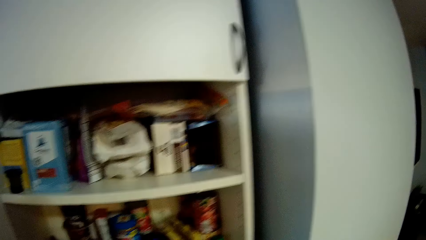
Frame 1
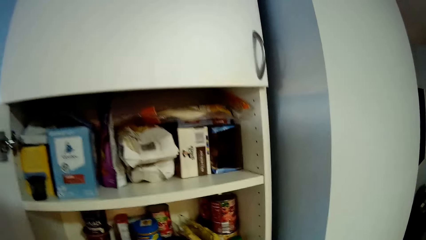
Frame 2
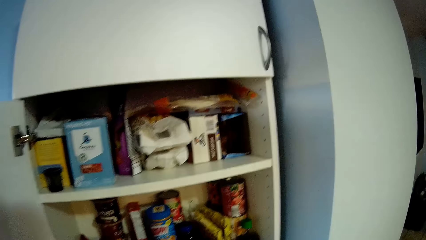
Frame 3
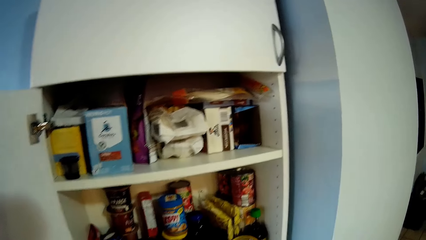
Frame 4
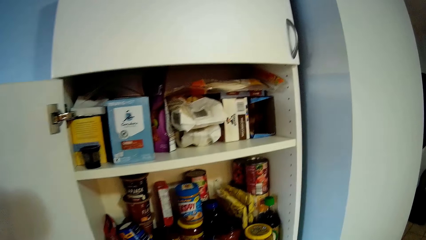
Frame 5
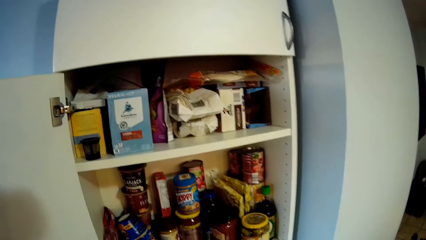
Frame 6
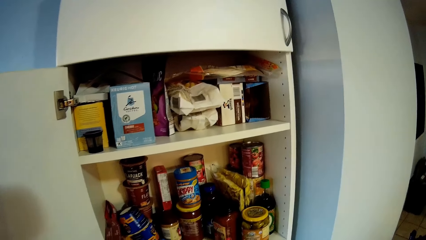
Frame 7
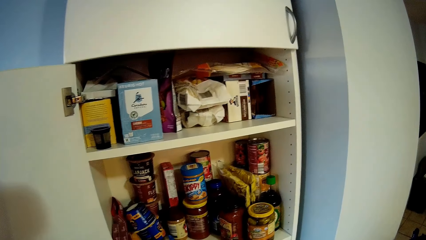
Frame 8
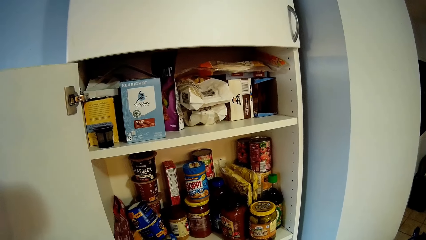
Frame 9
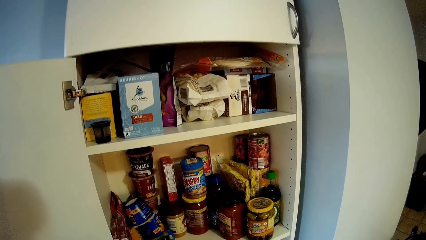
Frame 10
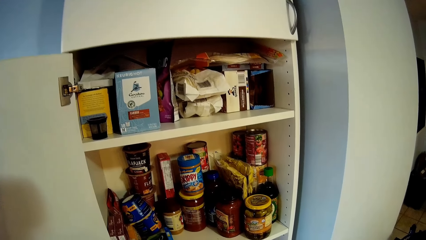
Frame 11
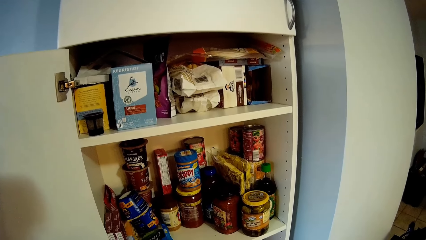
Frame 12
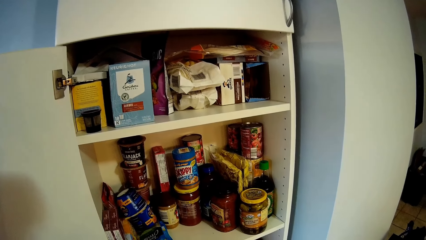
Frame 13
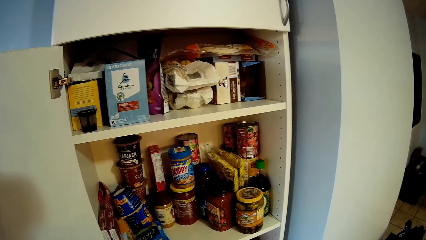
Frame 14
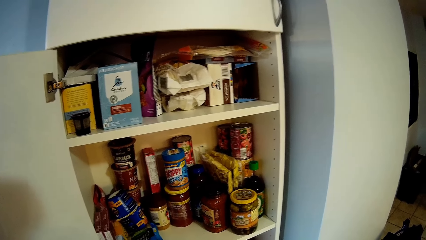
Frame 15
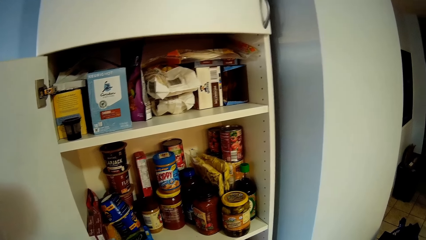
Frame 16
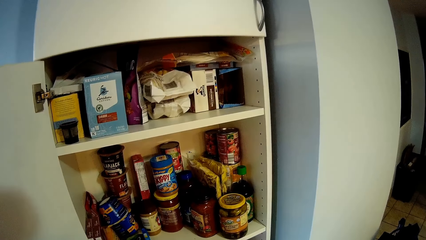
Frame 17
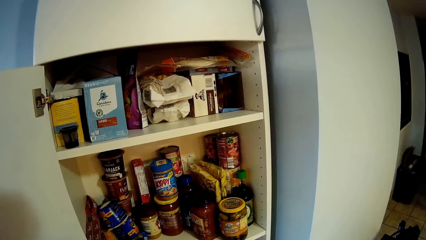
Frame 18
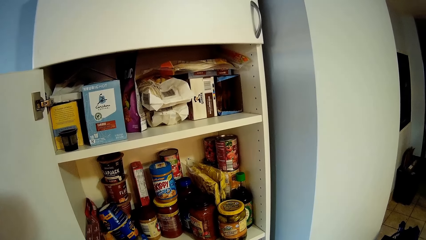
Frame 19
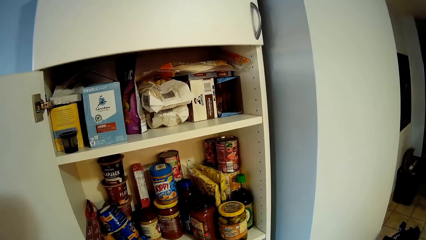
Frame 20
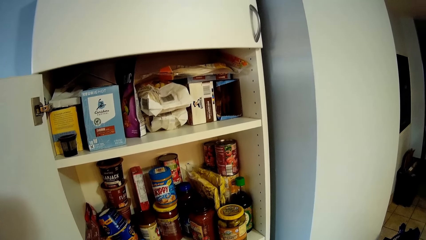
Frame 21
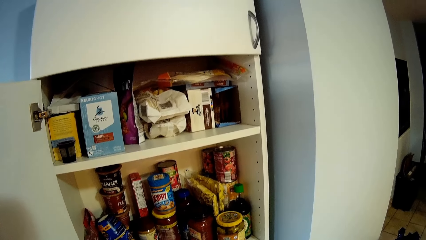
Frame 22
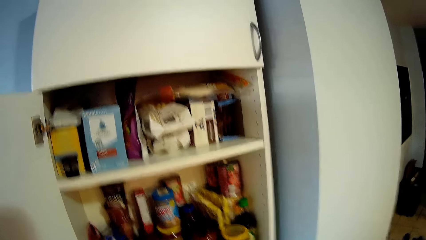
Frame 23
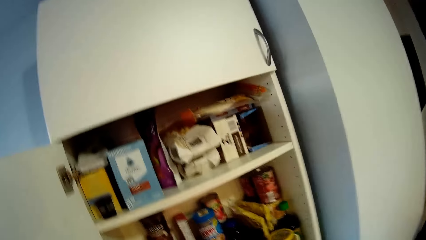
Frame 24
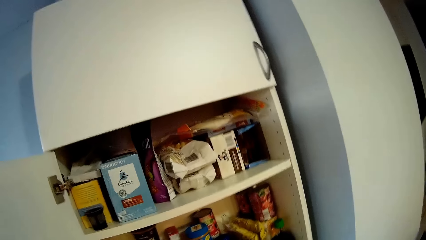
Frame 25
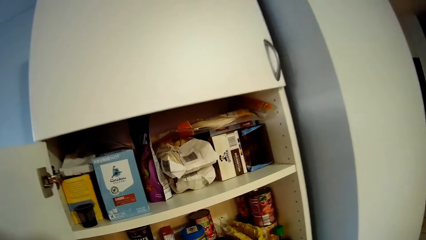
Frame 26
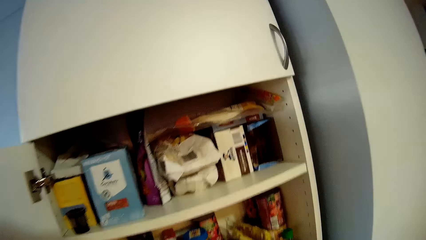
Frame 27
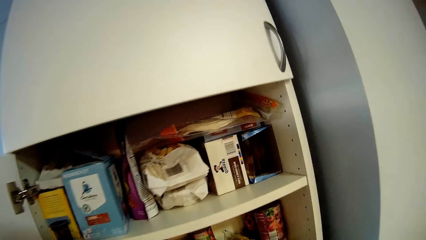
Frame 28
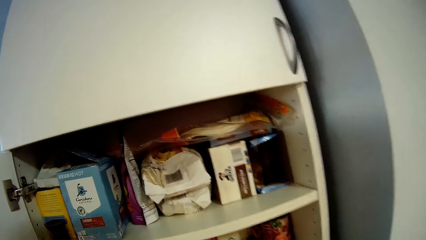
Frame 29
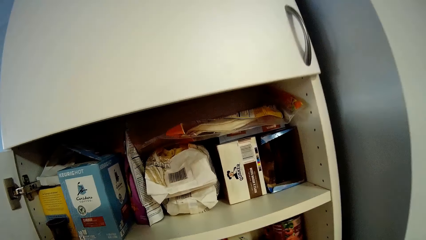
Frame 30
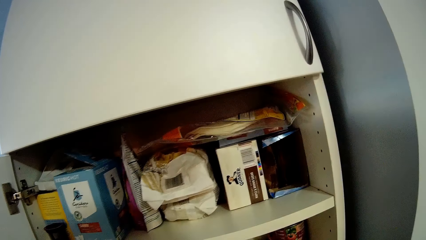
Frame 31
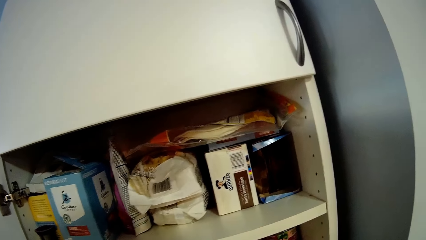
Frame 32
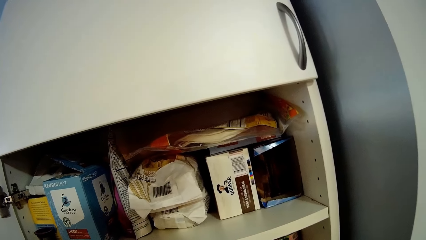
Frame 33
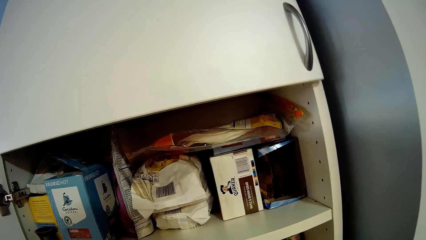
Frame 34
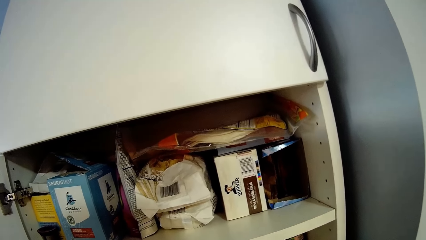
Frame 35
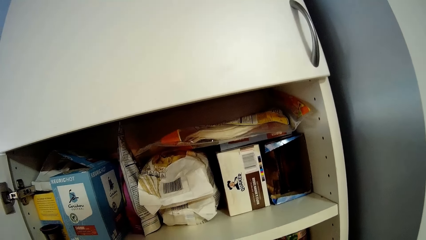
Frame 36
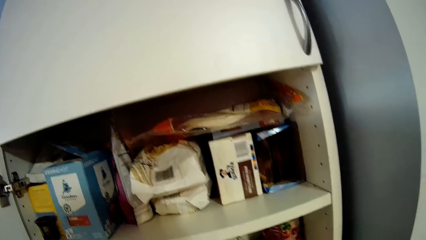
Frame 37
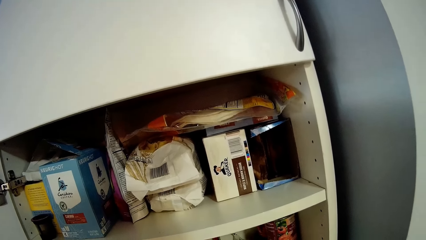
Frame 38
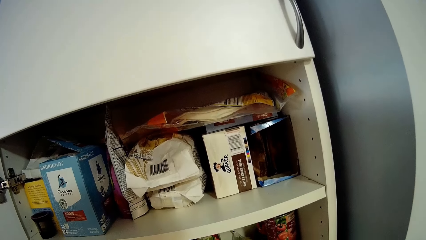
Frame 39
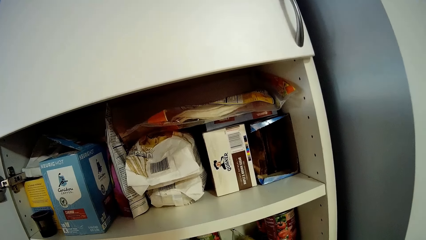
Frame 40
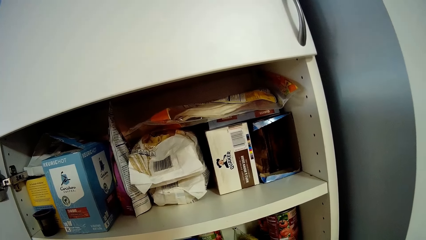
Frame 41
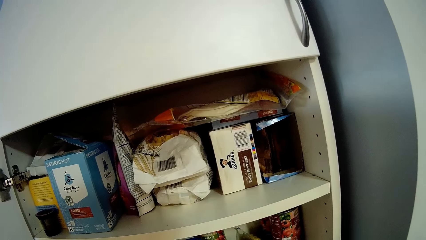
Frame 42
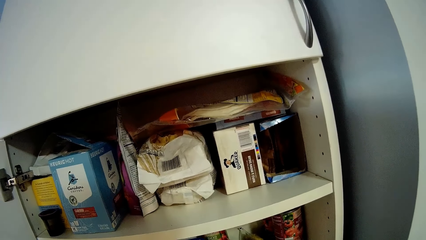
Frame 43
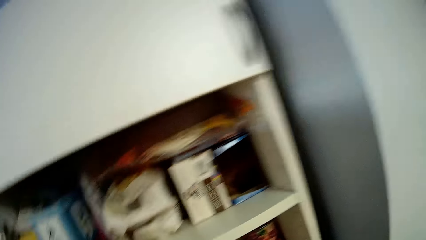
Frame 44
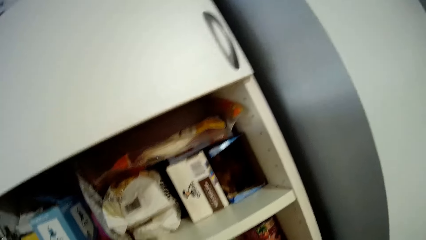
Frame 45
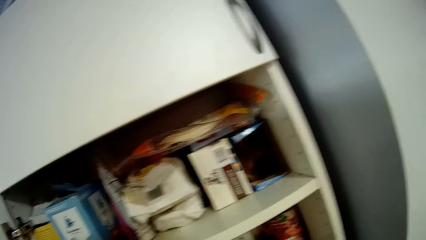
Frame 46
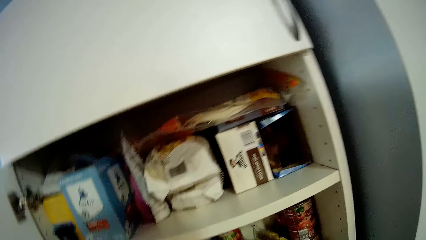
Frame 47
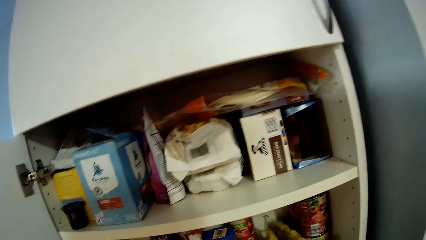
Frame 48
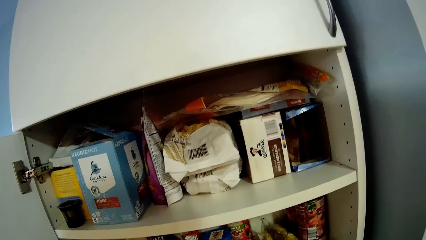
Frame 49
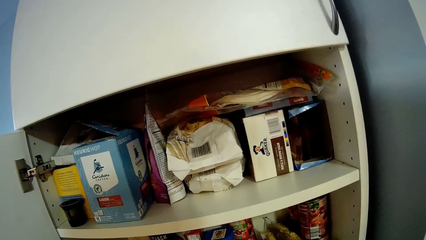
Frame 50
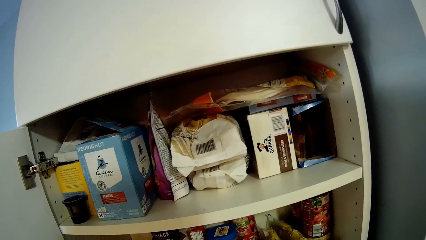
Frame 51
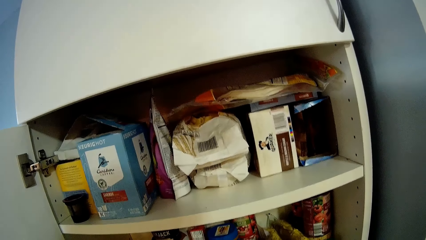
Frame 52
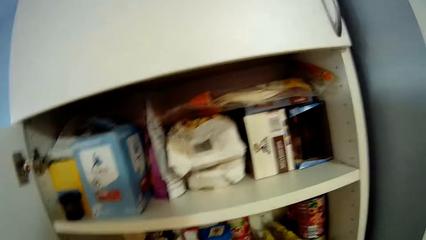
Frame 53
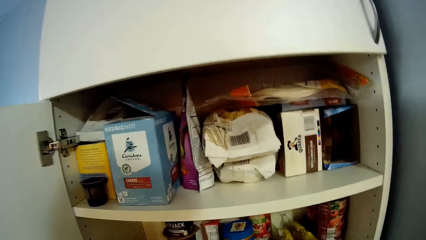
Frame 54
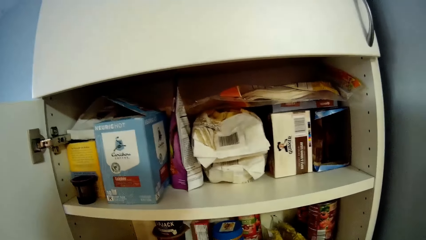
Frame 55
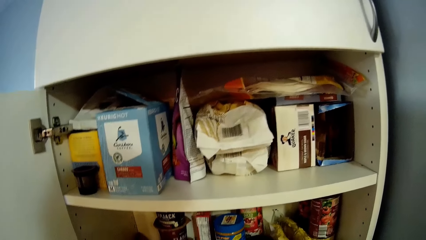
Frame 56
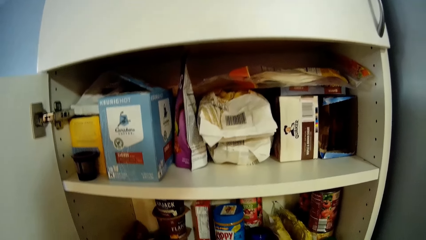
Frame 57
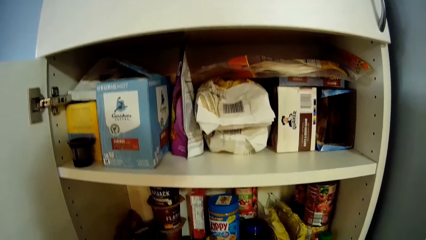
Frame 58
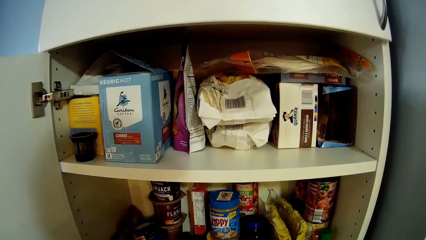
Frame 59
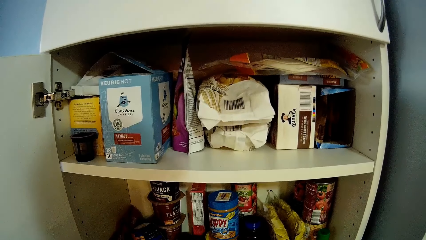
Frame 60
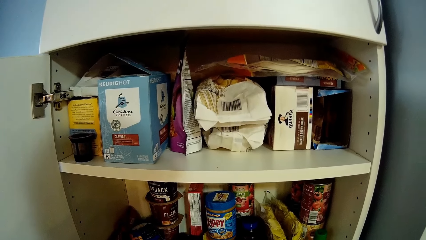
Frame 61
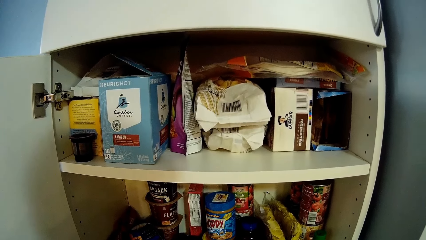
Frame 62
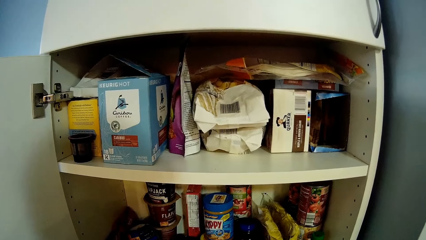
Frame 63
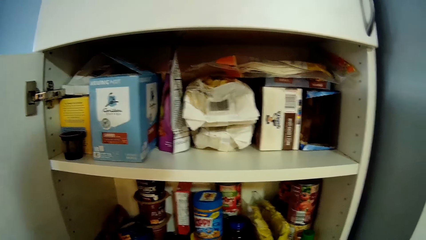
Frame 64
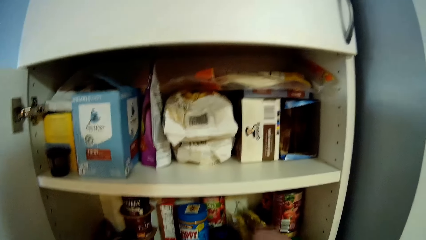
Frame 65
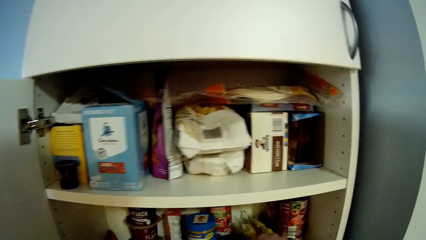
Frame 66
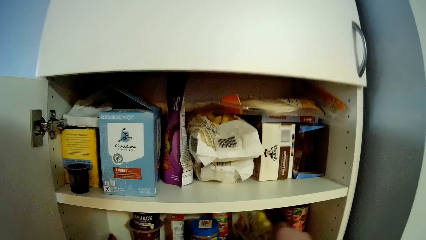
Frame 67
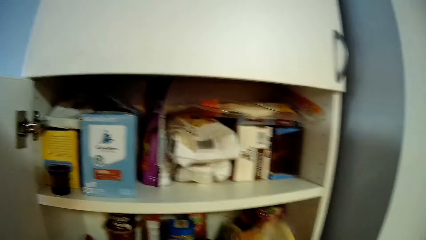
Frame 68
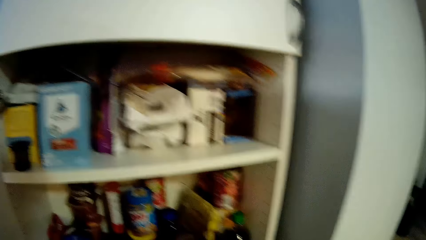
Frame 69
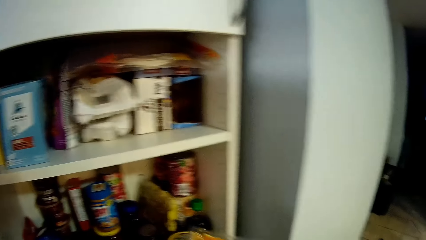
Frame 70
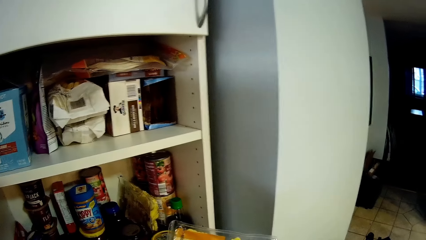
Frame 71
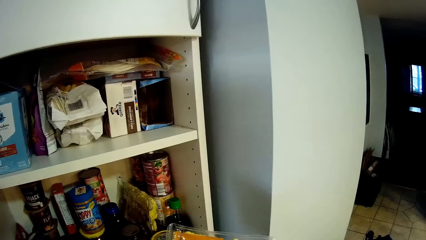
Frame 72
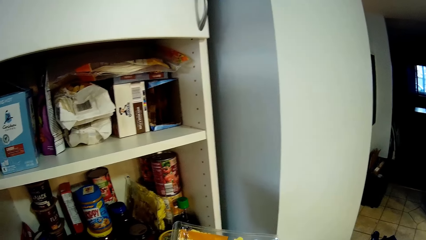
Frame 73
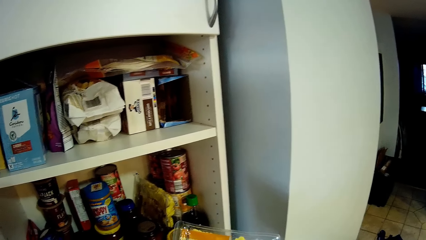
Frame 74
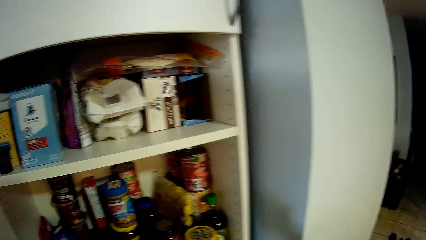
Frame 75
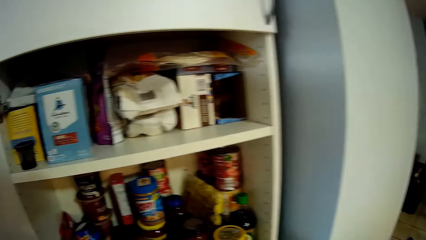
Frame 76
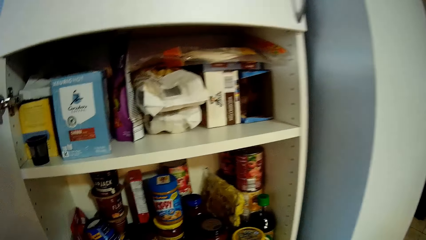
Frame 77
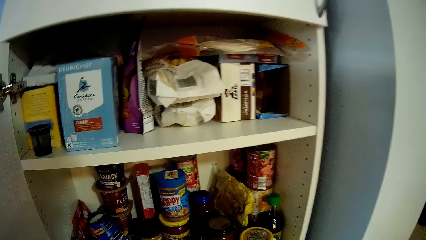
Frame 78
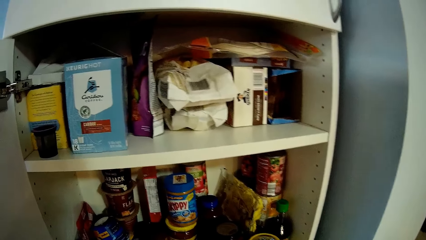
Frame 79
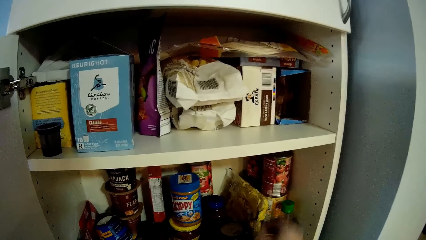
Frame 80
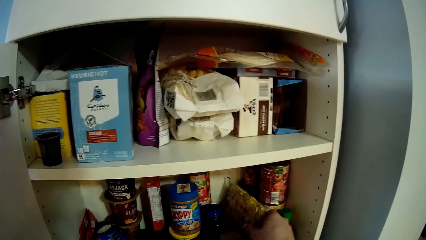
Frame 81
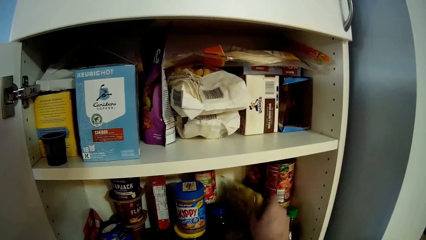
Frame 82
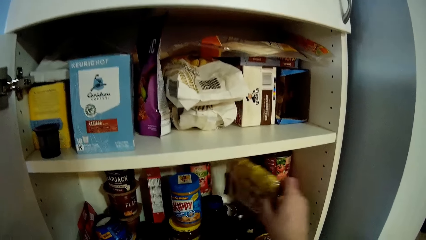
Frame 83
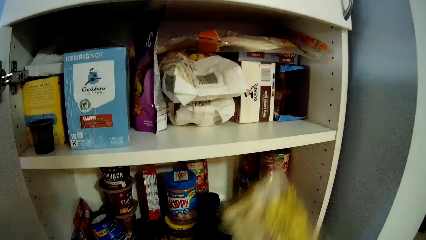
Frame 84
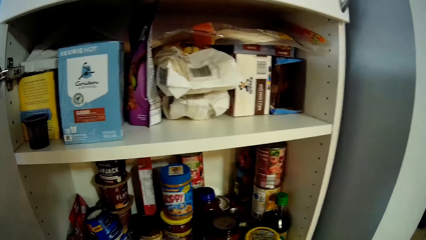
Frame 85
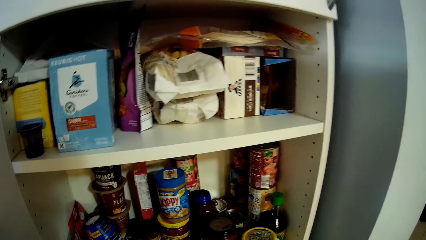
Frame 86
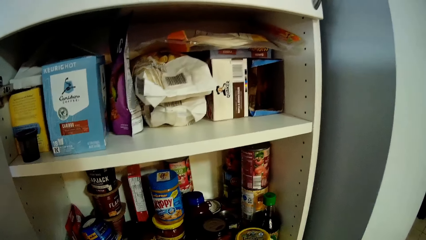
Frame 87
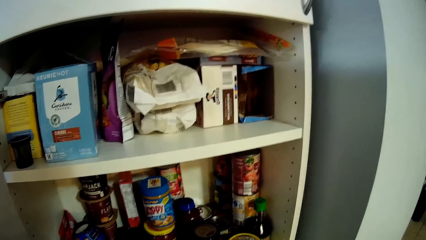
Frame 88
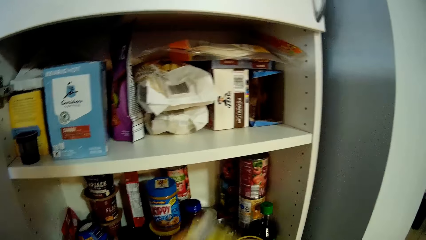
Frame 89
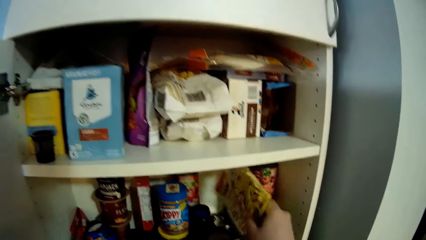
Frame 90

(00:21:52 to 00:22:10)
The camera wearer stares at the cupboard. They turn to the side. They pick a packet and read the packet. They pick the packet.
